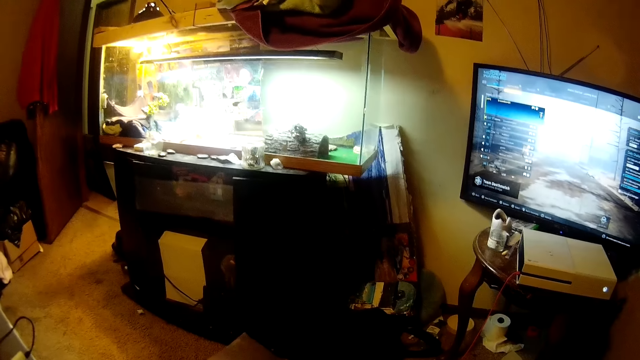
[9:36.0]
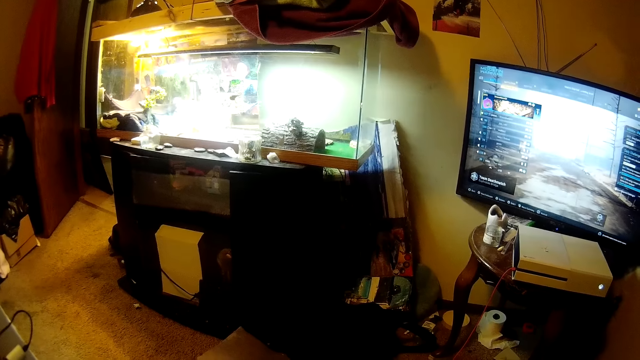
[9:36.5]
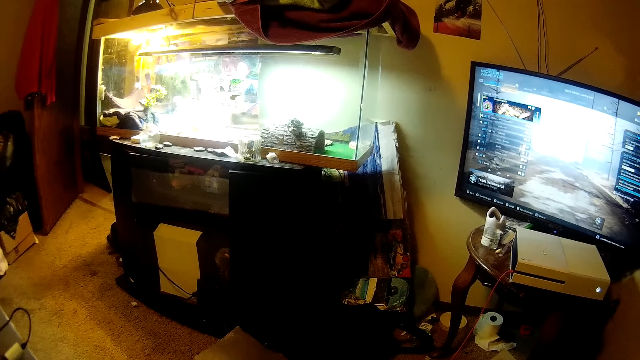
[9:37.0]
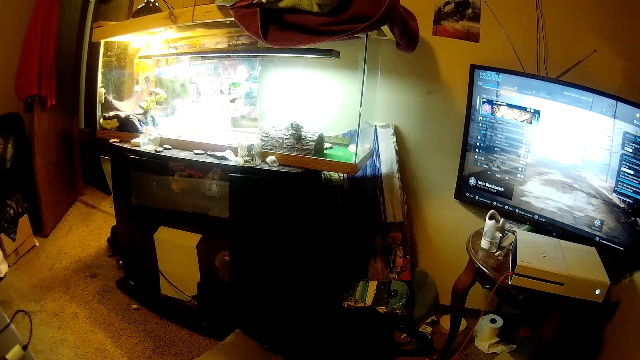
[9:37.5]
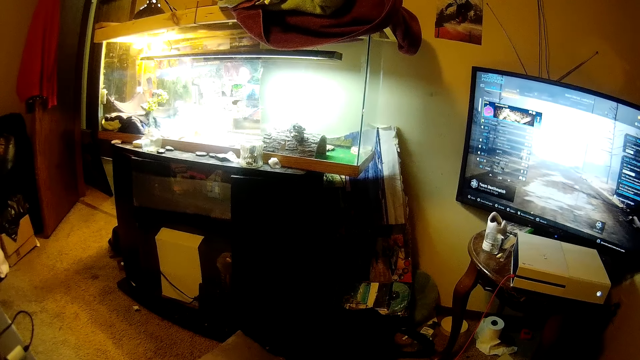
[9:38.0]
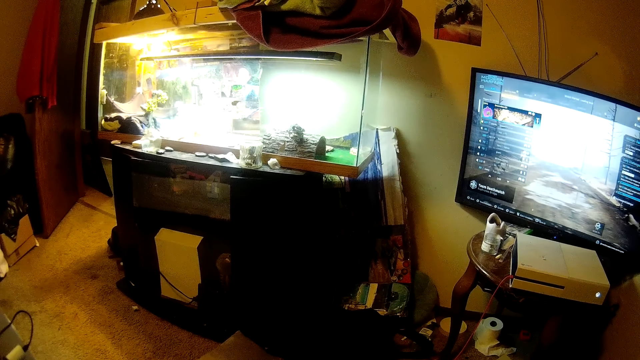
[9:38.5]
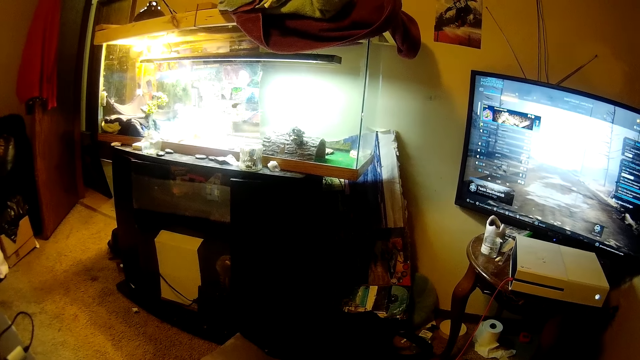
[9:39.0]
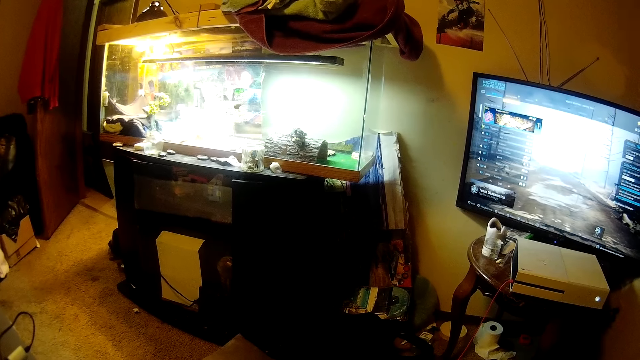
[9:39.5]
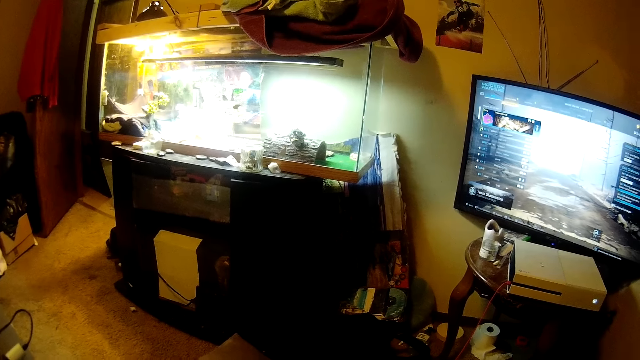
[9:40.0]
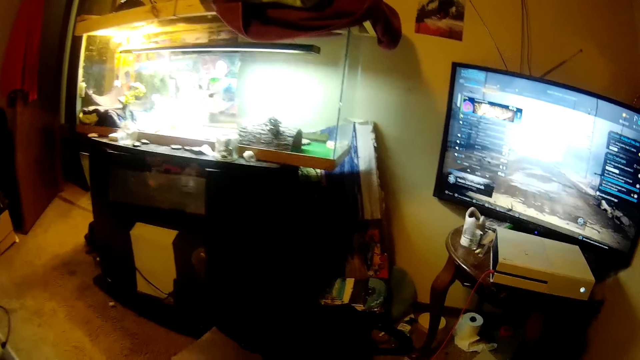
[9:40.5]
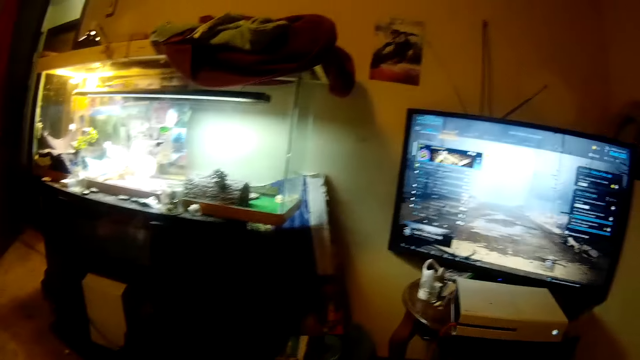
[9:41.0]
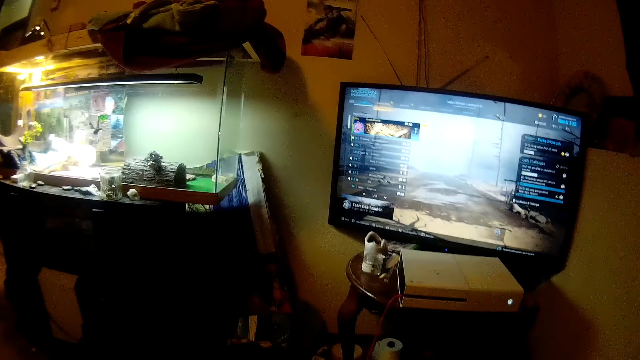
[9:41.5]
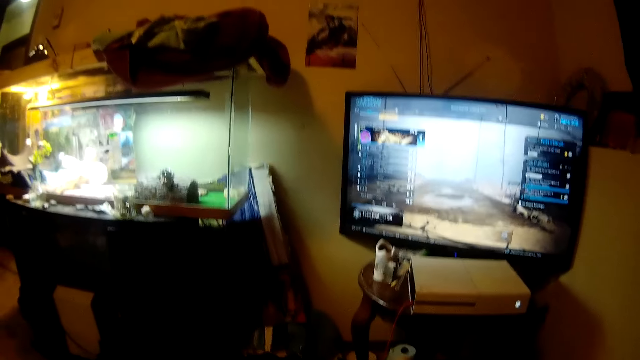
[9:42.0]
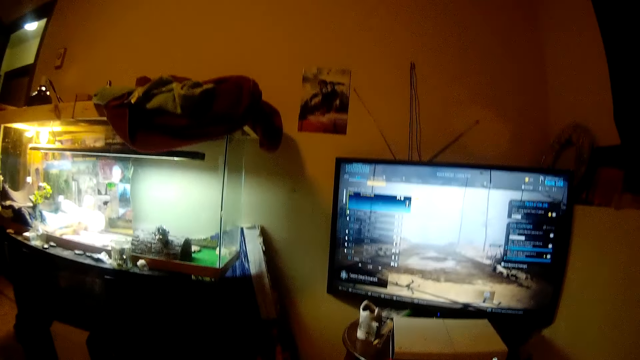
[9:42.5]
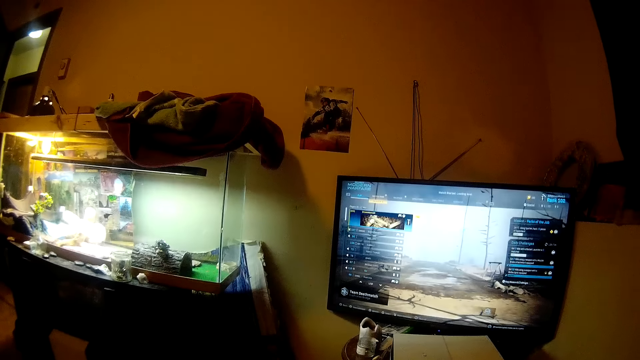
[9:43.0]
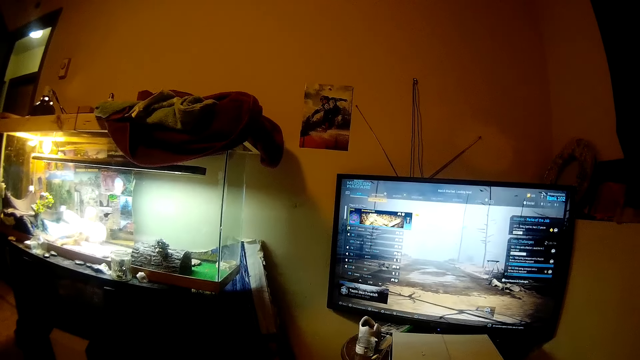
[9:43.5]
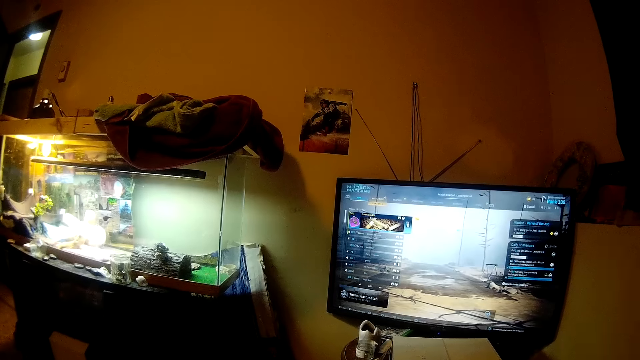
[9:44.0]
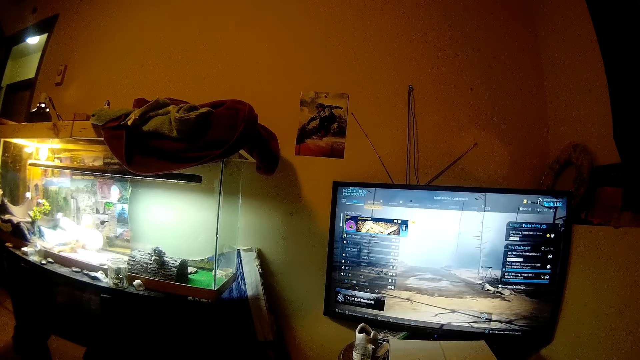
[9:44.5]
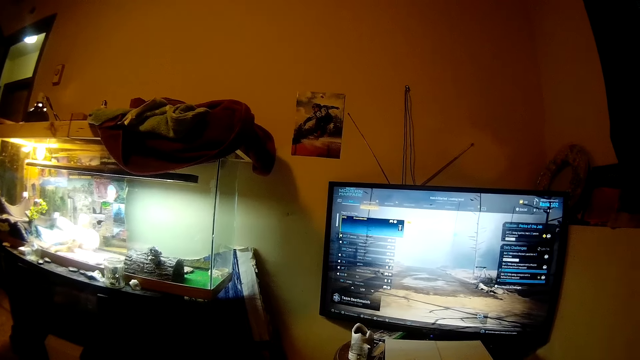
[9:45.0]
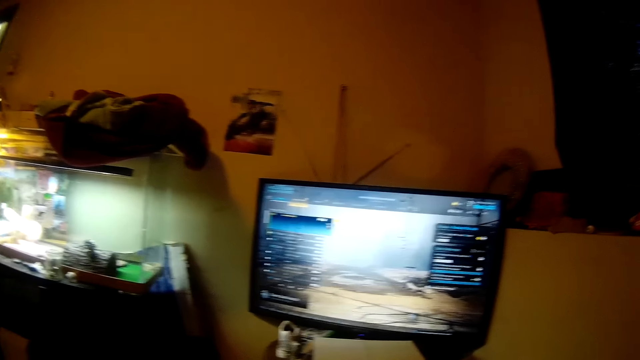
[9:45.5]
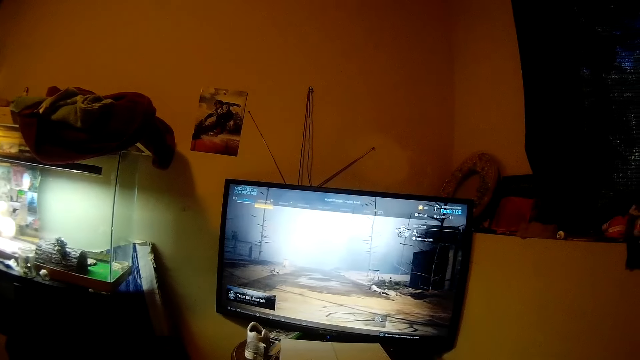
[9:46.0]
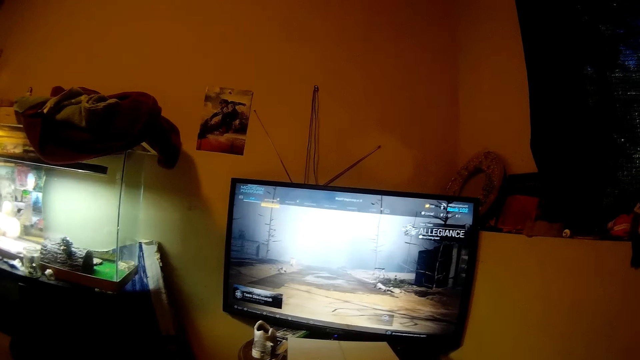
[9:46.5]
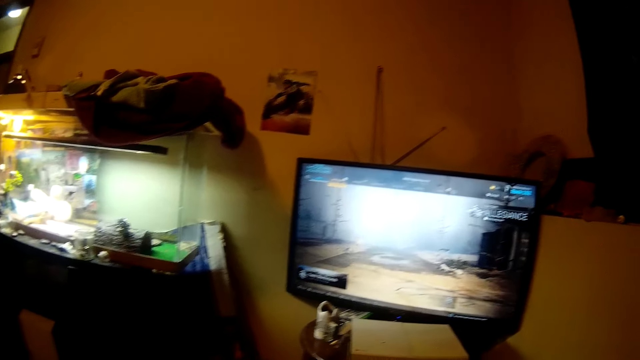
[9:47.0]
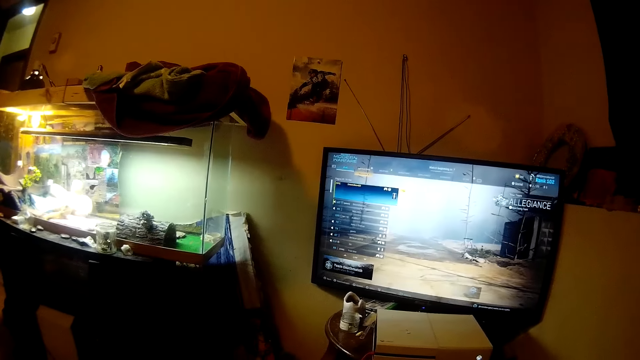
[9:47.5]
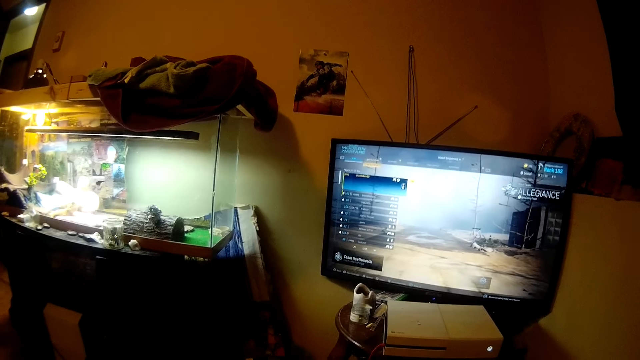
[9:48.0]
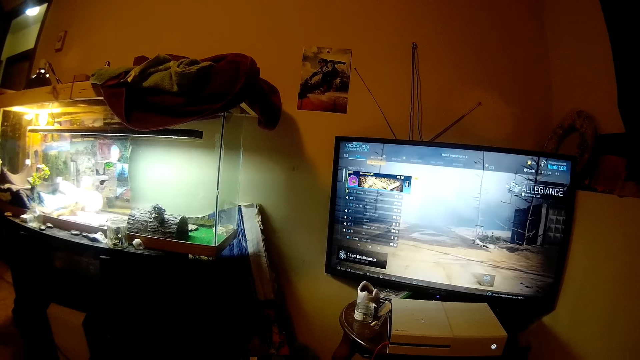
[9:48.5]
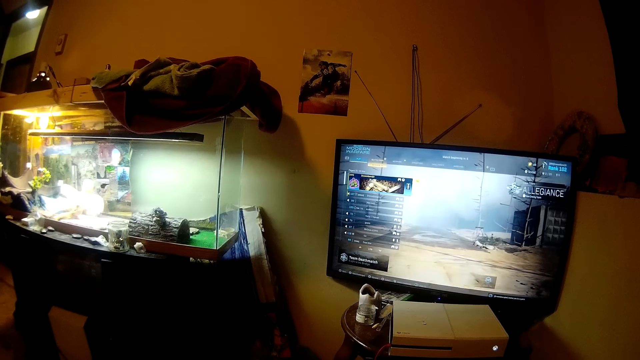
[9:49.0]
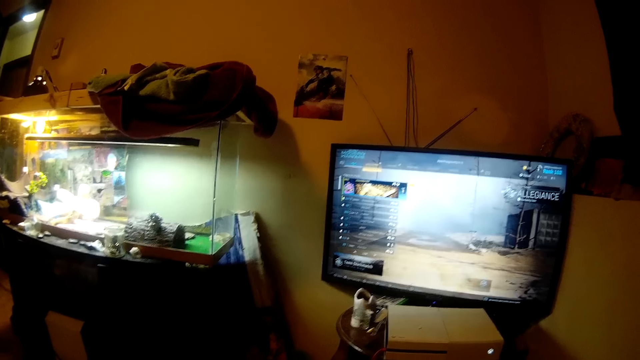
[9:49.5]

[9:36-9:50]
The camera wearer controls the game on the TV. They watch the screen.

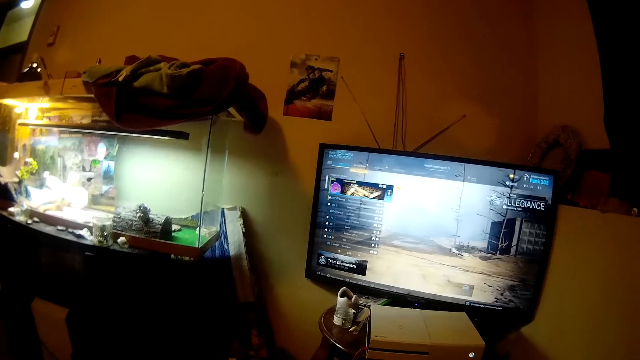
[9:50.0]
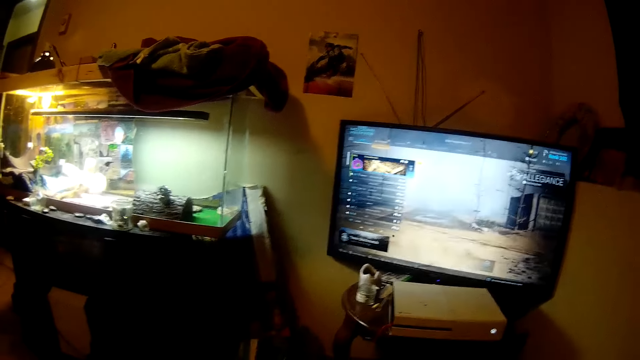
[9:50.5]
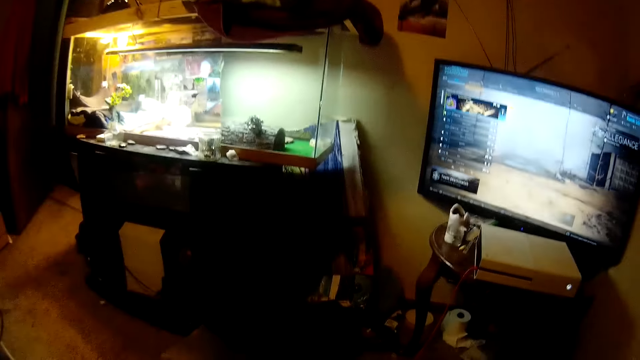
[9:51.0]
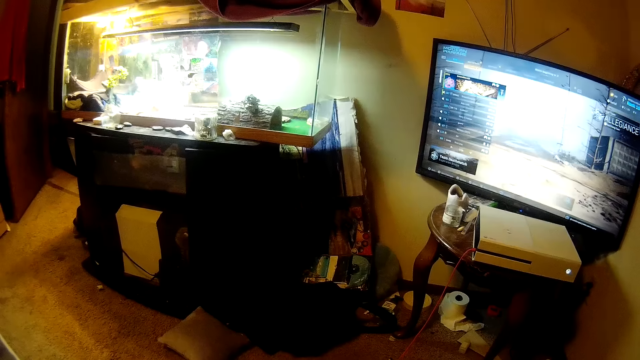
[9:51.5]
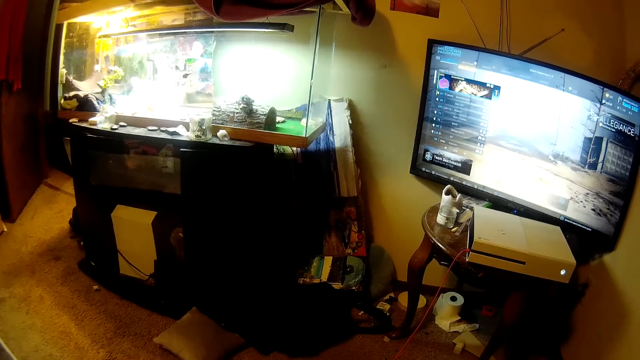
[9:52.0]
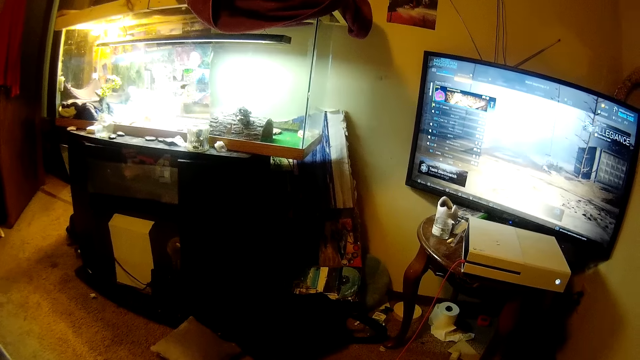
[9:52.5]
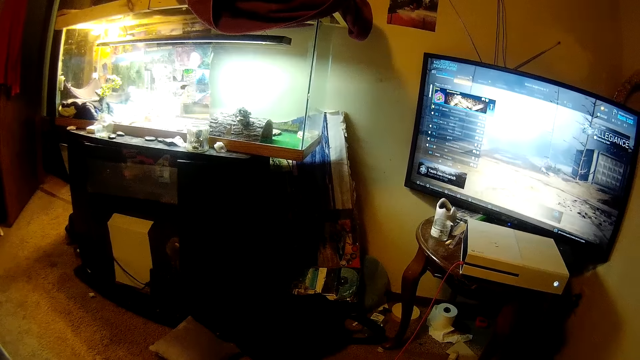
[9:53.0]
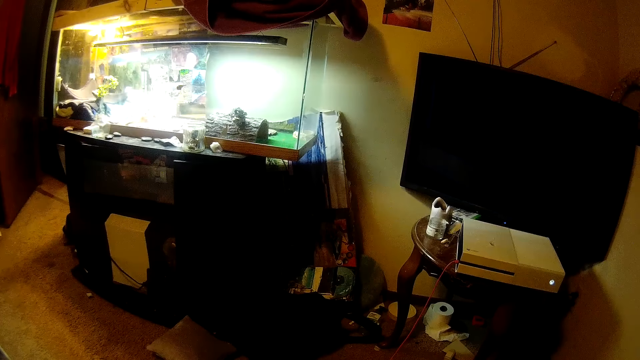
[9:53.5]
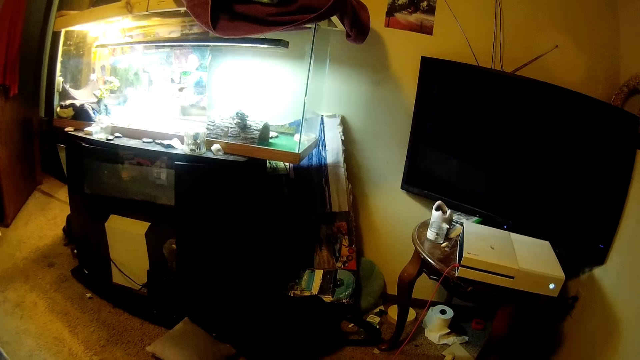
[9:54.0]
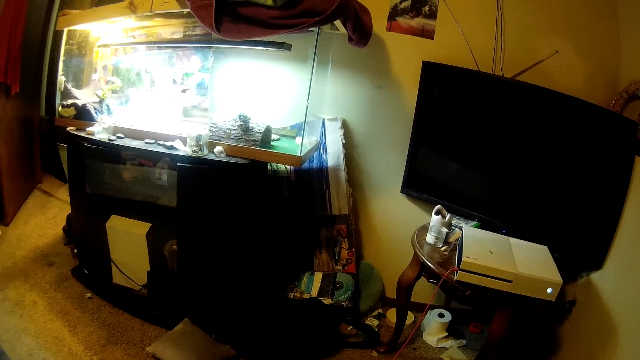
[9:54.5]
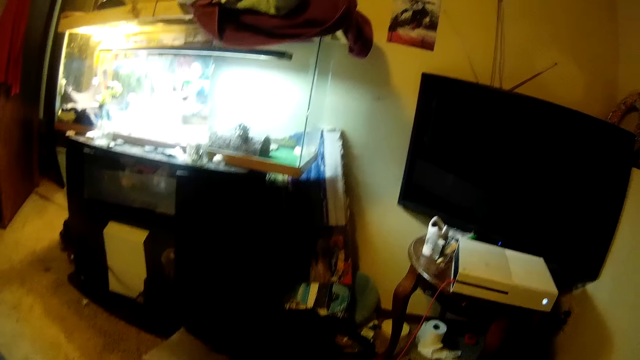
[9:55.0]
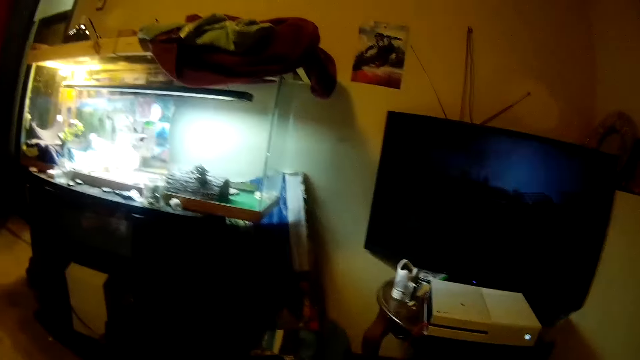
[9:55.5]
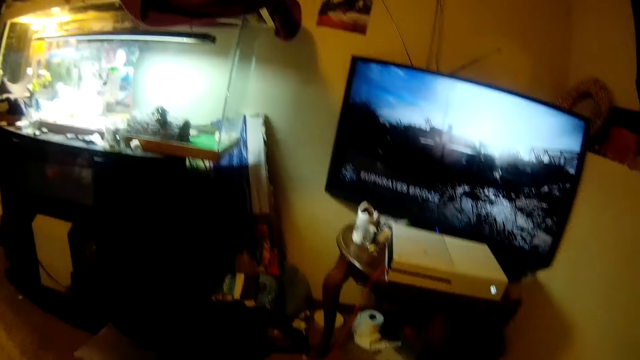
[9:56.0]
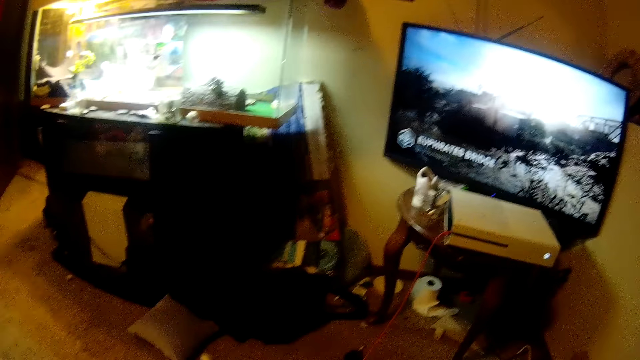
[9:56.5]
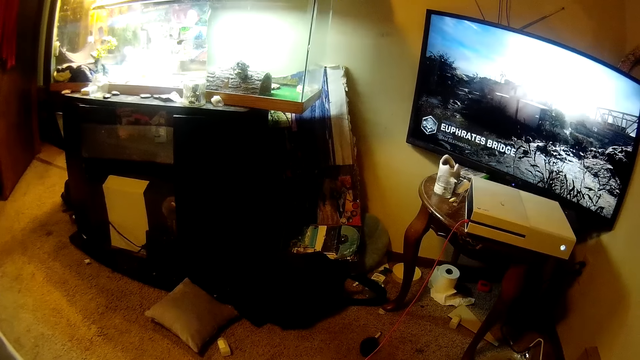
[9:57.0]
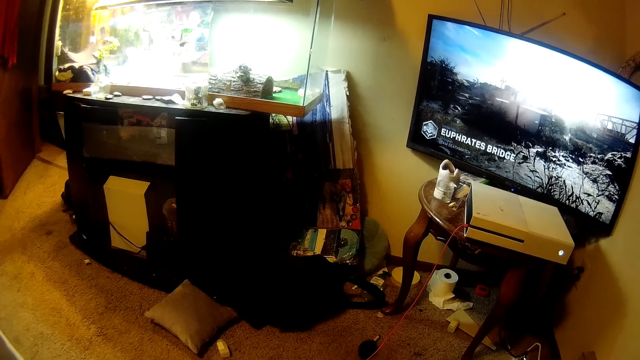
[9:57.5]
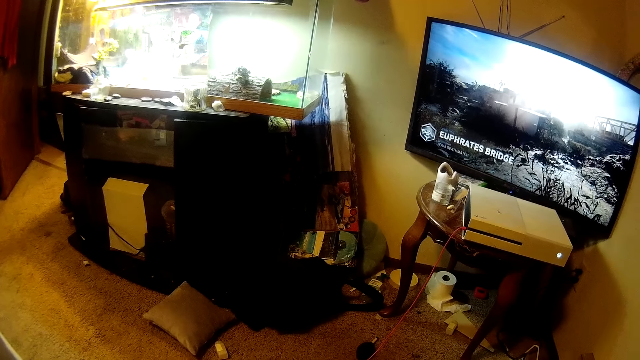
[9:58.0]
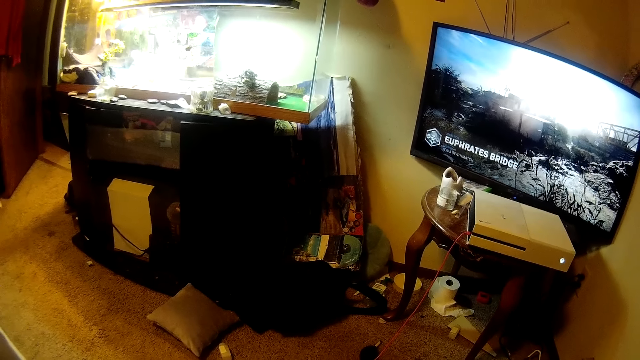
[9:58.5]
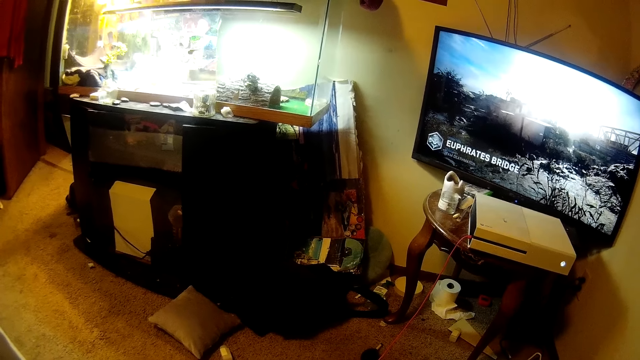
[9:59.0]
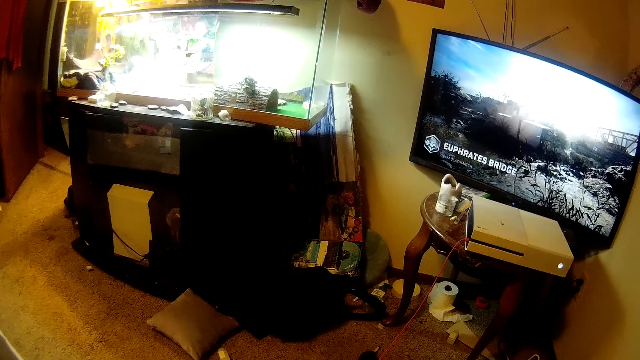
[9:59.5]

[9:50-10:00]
The camera wearer switches off the screen. They turn on the screen. They stare at the screen.
